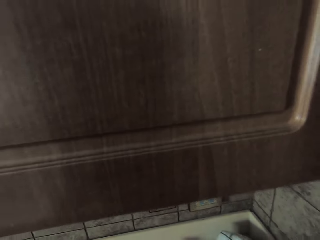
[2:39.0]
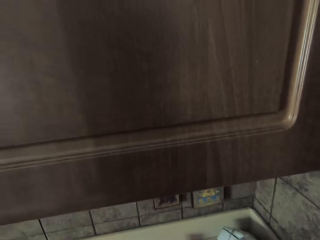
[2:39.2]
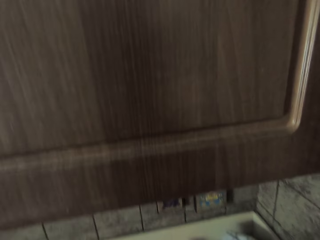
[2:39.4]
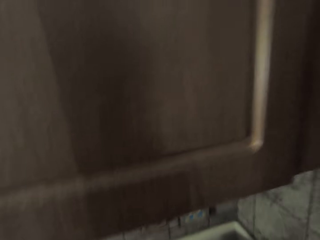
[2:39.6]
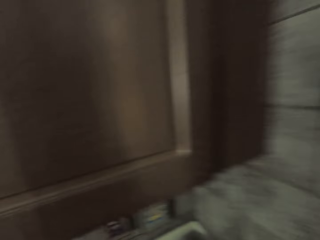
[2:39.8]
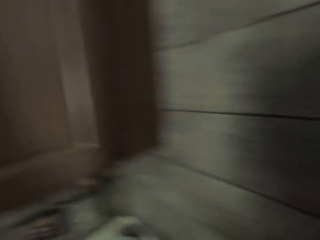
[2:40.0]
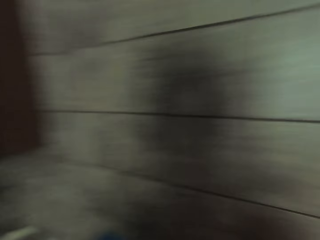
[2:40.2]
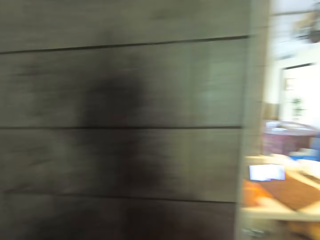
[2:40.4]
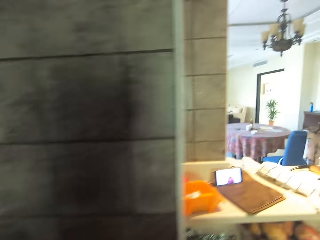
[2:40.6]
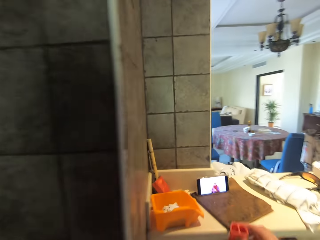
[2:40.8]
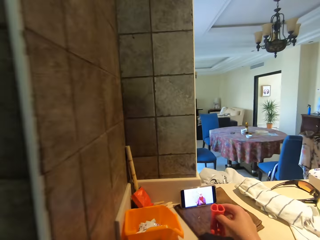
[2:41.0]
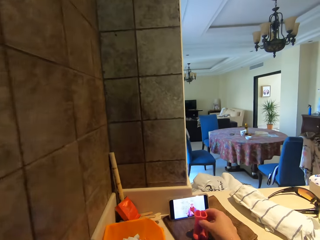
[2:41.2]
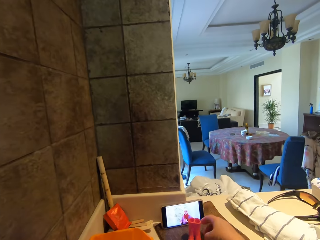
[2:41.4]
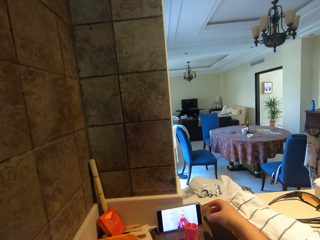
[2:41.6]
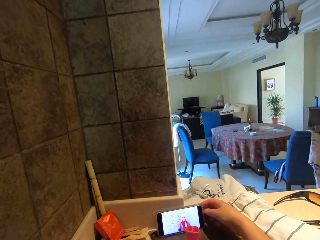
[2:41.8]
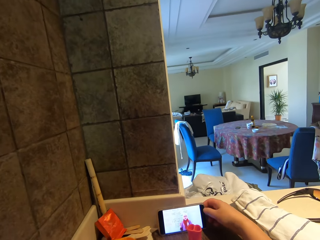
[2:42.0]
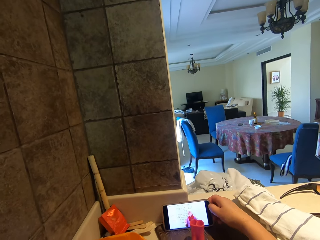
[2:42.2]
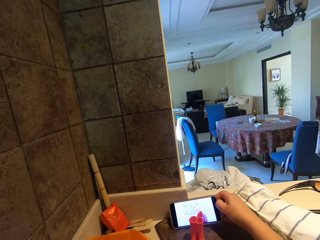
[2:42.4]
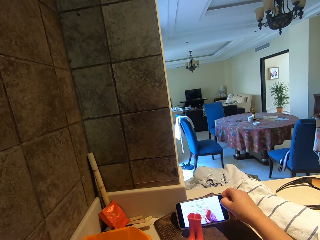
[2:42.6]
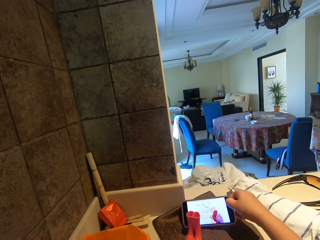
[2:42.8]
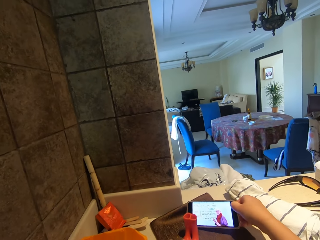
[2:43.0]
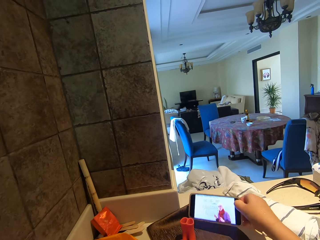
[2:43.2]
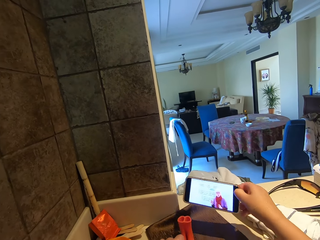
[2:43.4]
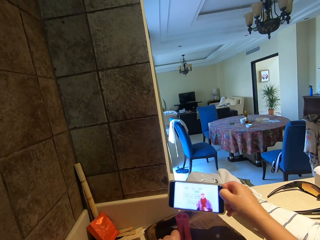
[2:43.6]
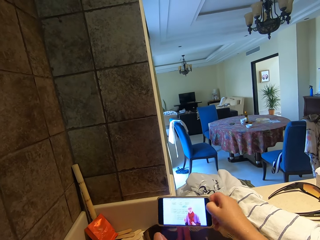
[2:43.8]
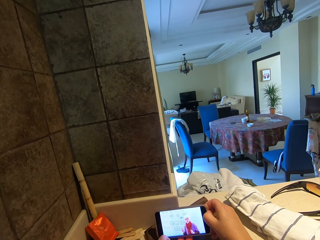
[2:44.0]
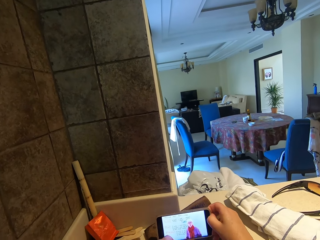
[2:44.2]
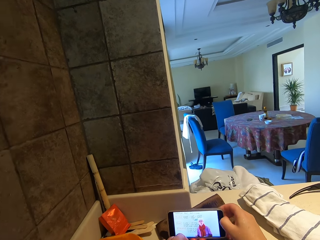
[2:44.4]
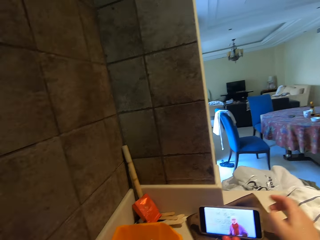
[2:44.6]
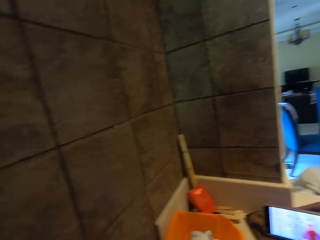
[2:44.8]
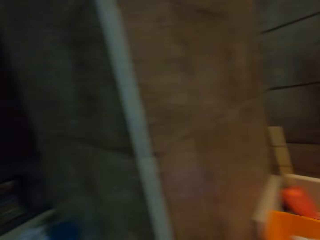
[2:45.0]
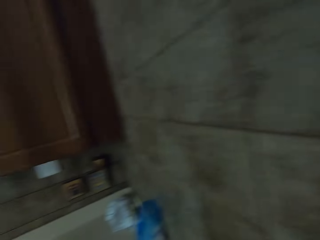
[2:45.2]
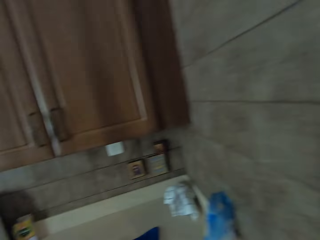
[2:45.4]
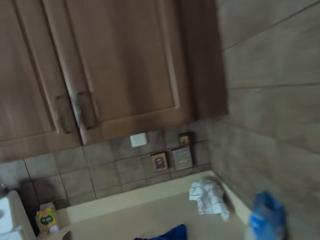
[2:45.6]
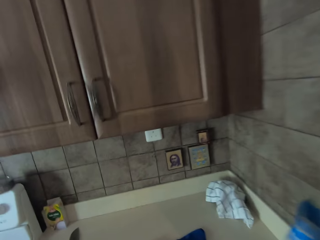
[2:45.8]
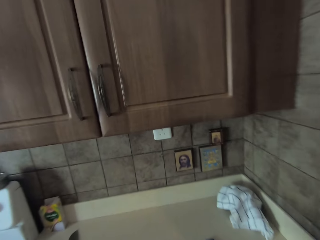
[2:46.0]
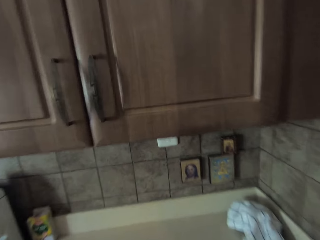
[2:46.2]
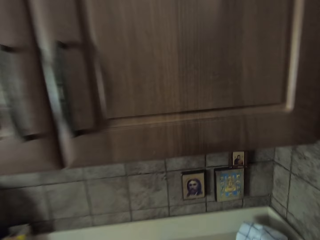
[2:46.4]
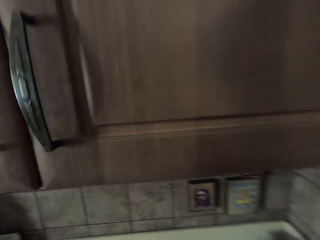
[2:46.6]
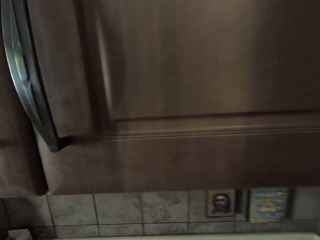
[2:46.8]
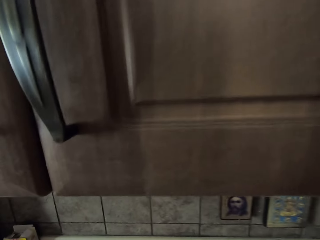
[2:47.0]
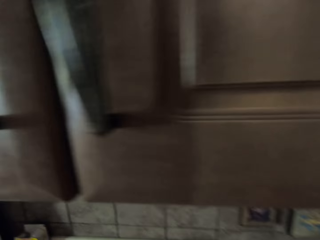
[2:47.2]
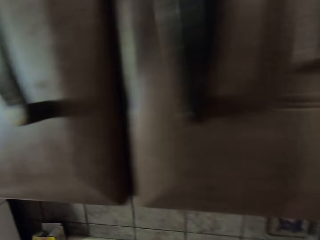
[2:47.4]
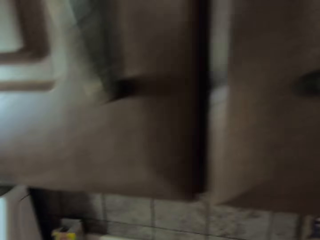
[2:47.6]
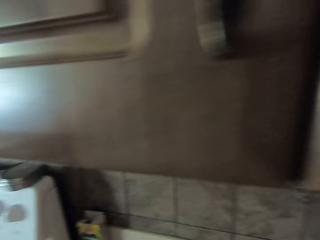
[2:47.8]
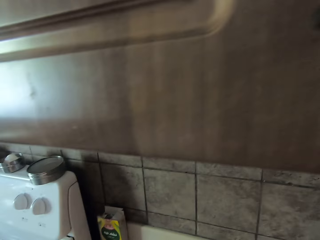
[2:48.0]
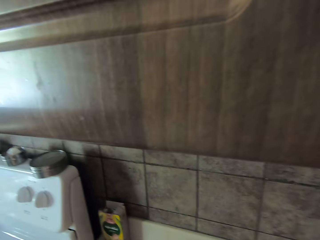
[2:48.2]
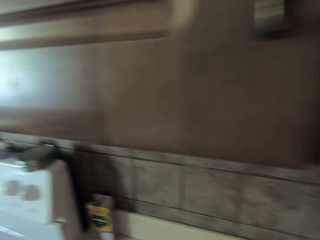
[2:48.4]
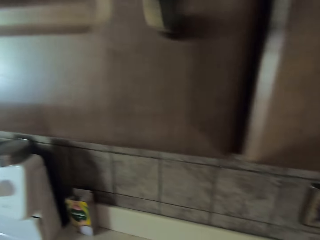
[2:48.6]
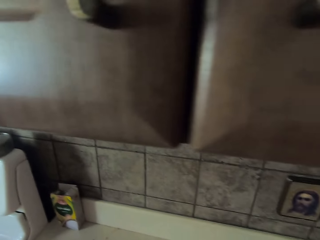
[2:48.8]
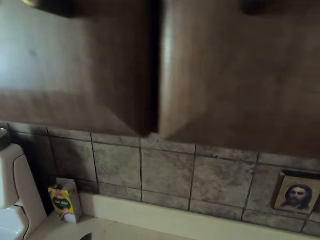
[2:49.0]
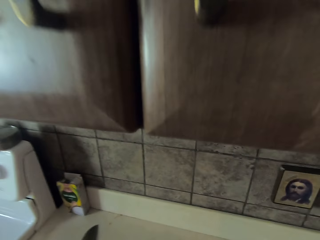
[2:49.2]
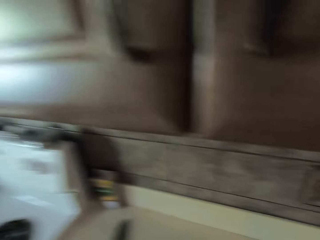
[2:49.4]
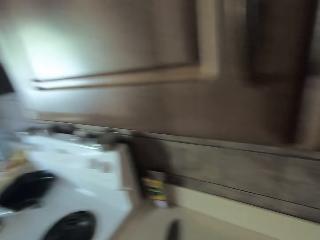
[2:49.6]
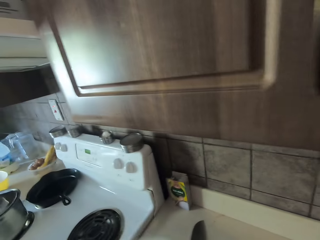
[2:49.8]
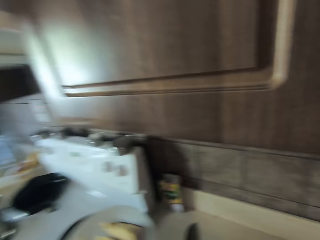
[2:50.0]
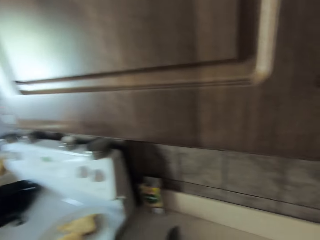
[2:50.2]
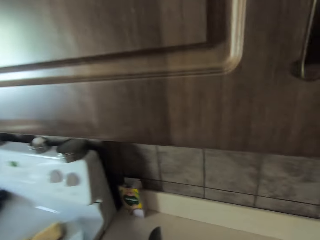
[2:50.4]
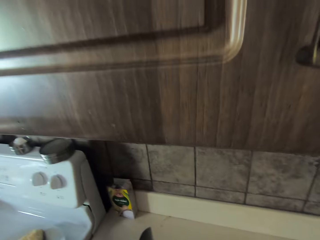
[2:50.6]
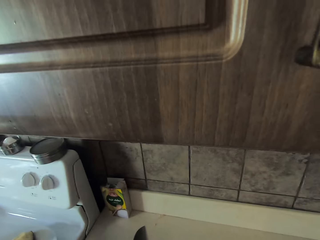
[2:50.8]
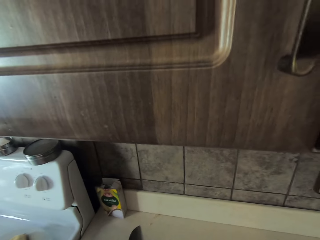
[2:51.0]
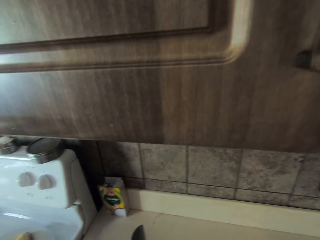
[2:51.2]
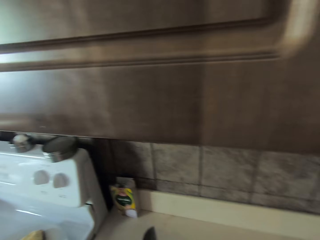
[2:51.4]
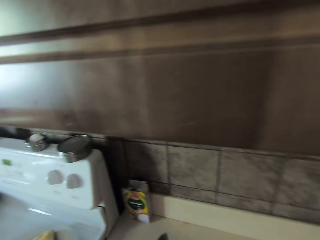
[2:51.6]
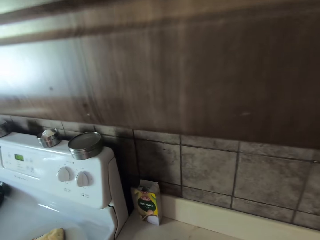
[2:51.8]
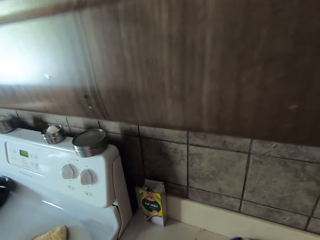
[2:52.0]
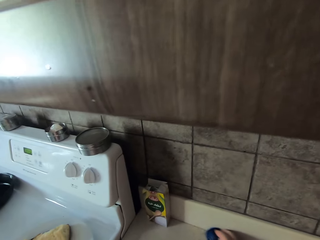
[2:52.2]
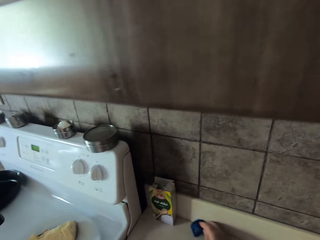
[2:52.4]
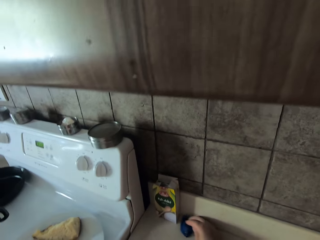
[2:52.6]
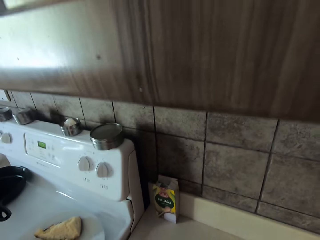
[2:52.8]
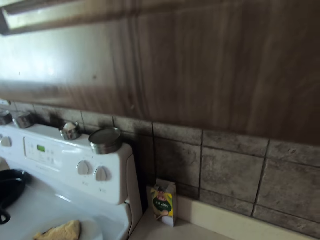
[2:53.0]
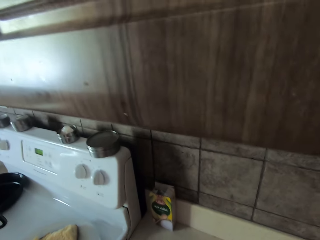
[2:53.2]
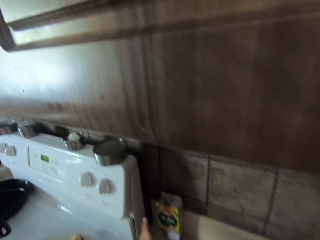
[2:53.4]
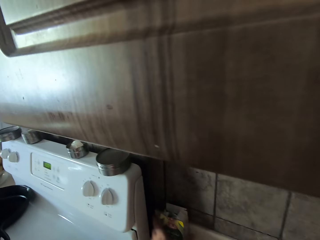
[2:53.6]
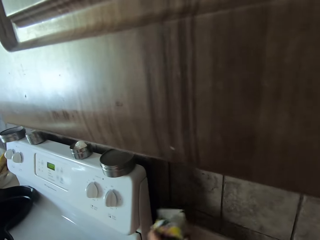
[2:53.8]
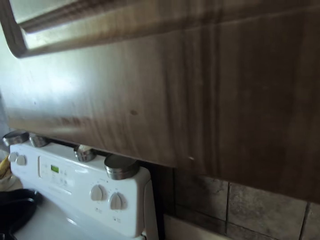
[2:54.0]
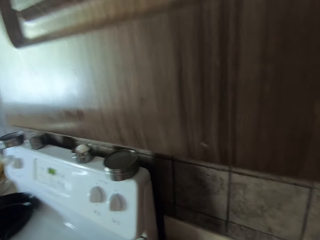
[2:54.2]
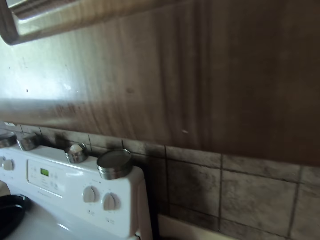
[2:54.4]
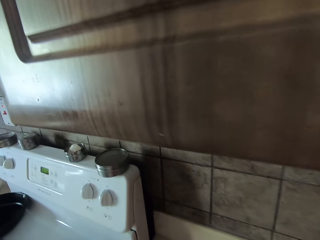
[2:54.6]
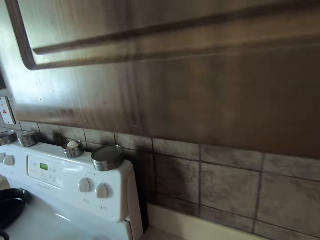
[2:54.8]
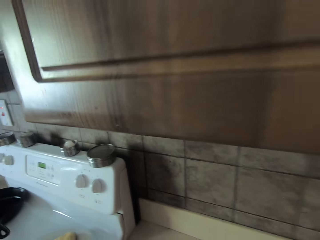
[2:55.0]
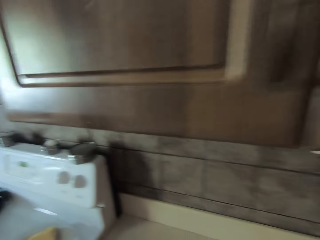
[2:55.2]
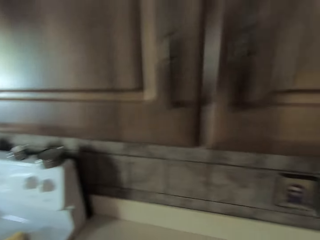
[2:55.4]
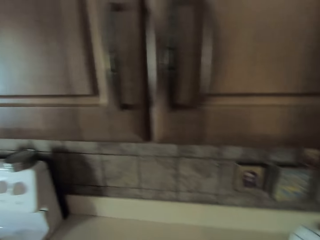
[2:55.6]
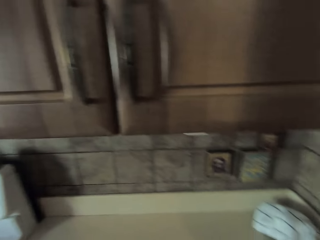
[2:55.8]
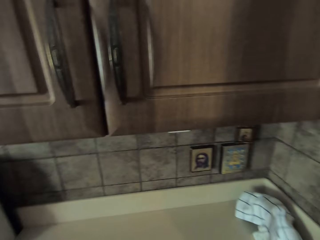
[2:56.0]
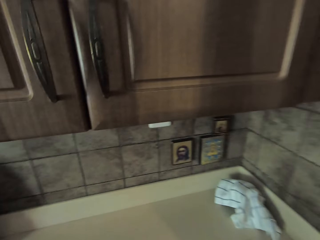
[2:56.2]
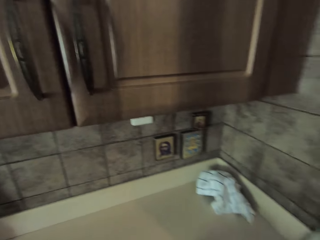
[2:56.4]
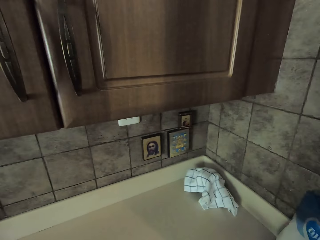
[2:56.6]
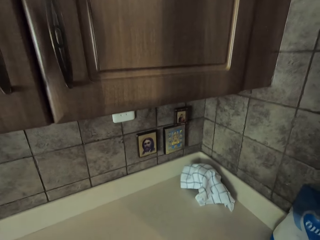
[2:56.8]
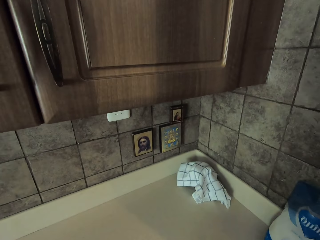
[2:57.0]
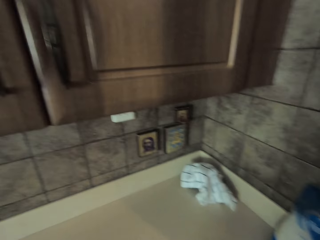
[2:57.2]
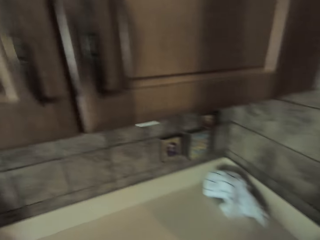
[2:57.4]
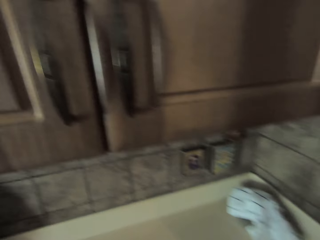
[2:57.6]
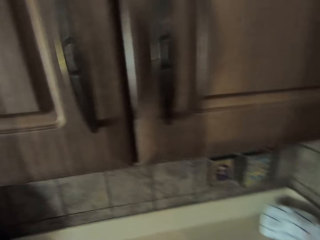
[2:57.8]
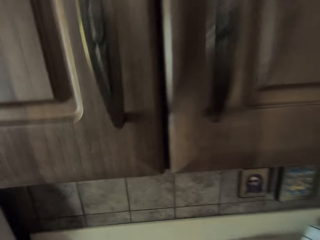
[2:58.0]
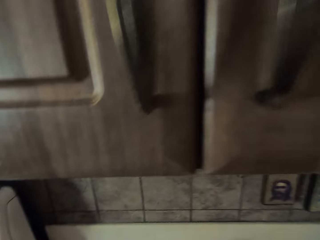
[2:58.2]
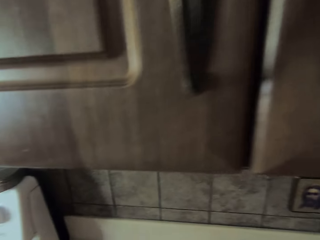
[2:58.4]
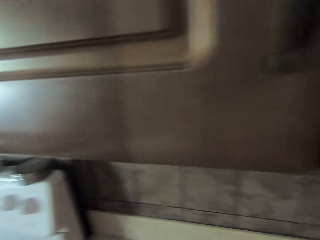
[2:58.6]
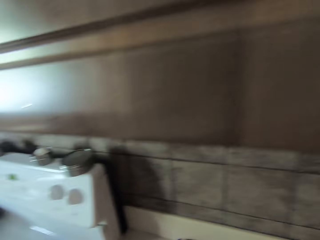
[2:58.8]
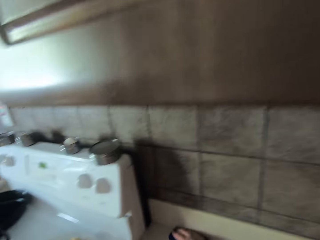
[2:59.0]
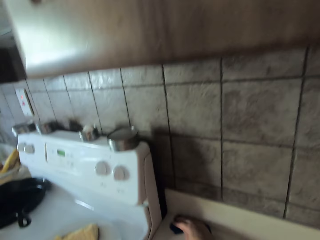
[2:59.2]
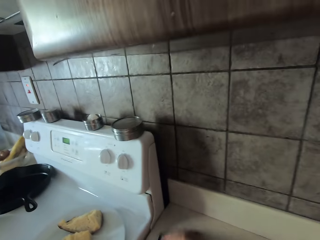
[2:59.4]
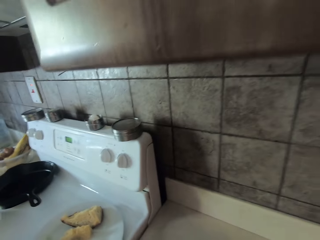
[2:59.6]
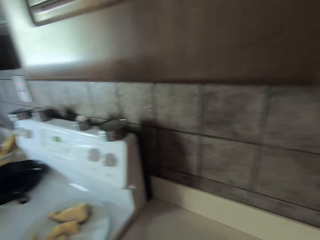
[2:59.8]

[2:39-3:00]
The camera wearer puts a phone holder on the counter. They put a phone on the phone holder. They pick up the phone. They move around. They move something. They place a plate on the cooker stove. They move something. They wipe the kitchen bench. They pick up a box of something. They wipe the kitchen bench. They move around. They lift a hand.
